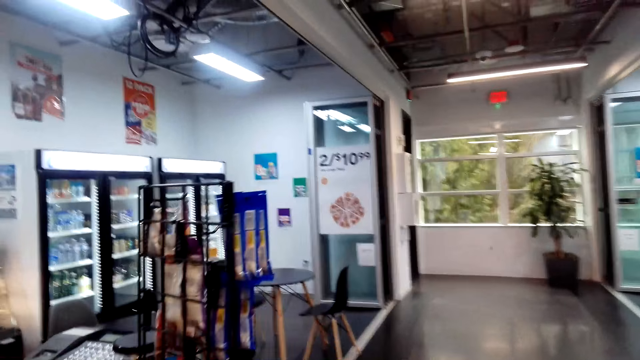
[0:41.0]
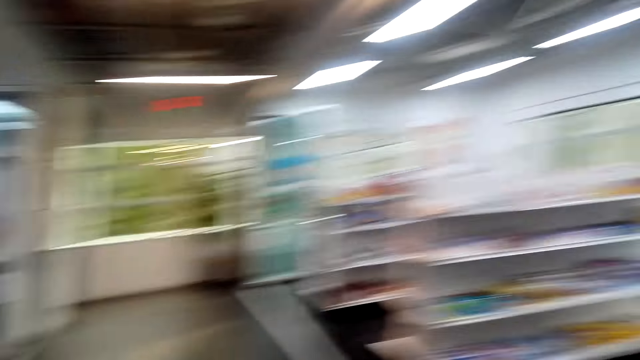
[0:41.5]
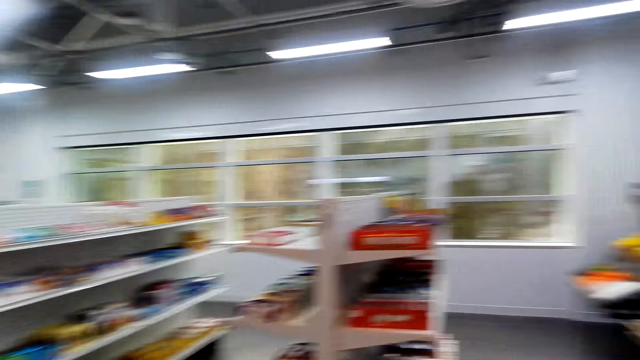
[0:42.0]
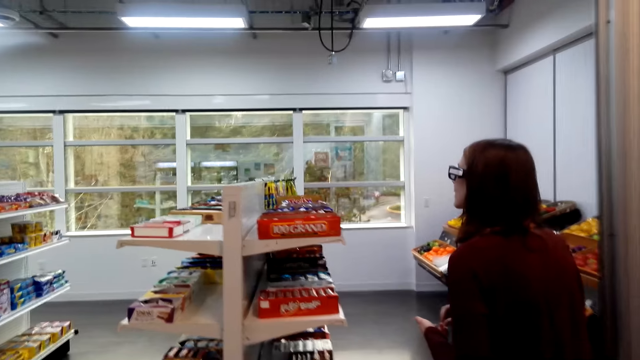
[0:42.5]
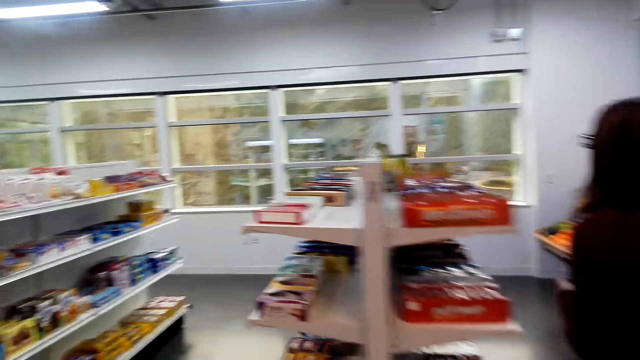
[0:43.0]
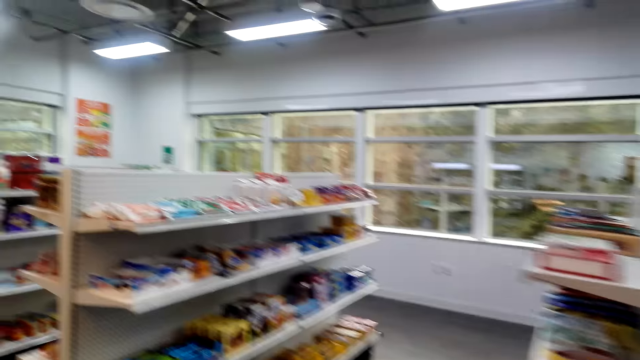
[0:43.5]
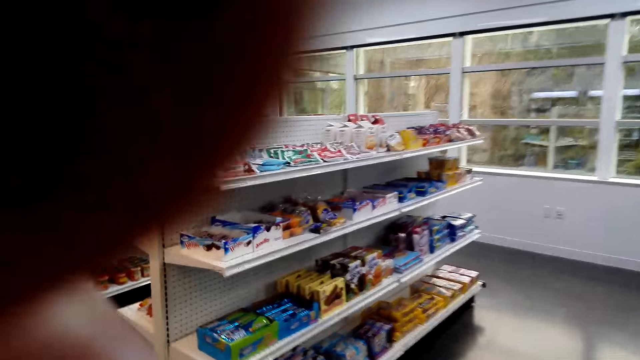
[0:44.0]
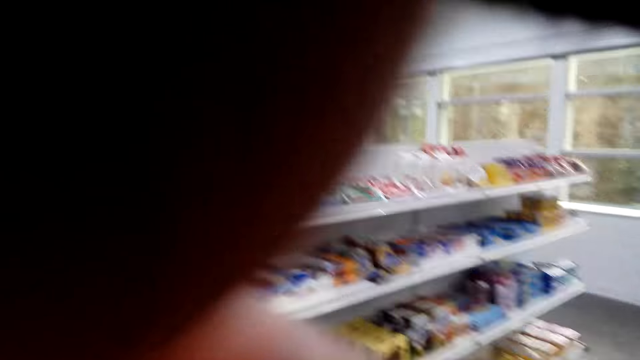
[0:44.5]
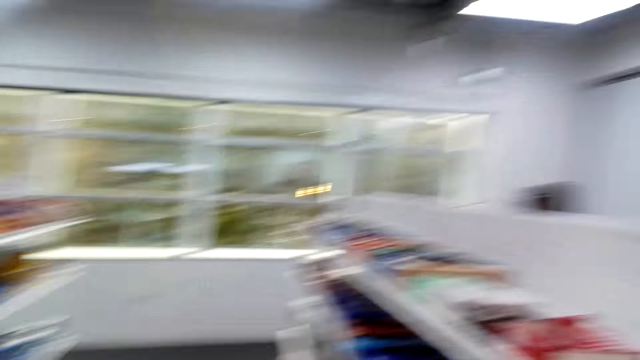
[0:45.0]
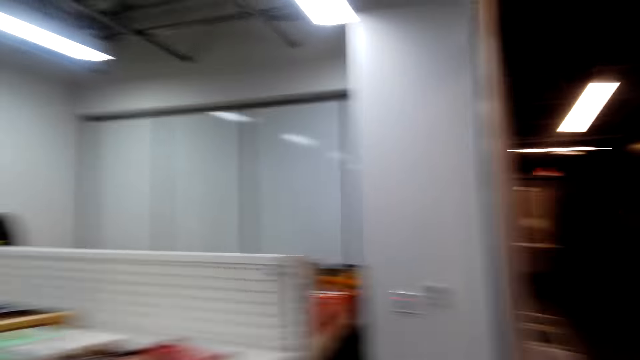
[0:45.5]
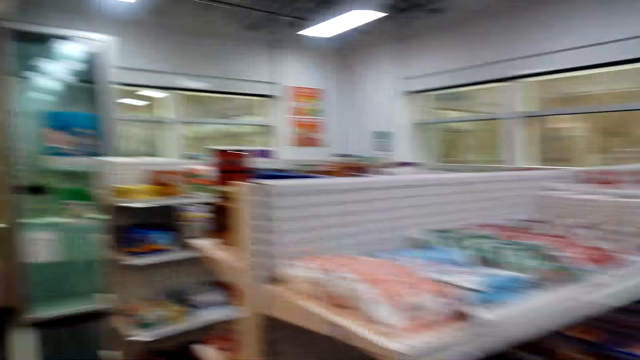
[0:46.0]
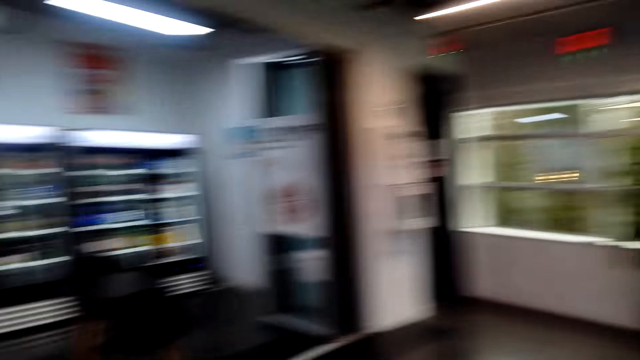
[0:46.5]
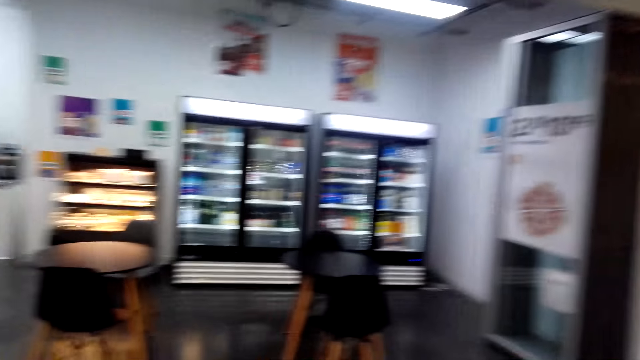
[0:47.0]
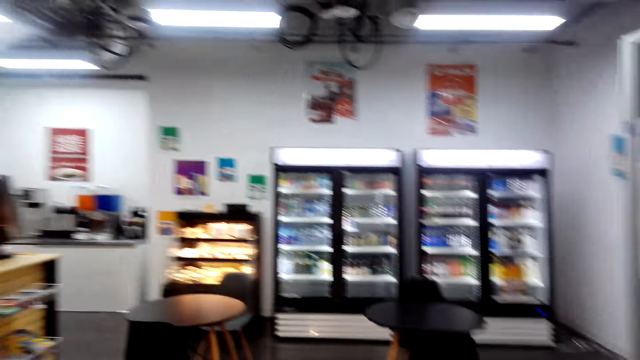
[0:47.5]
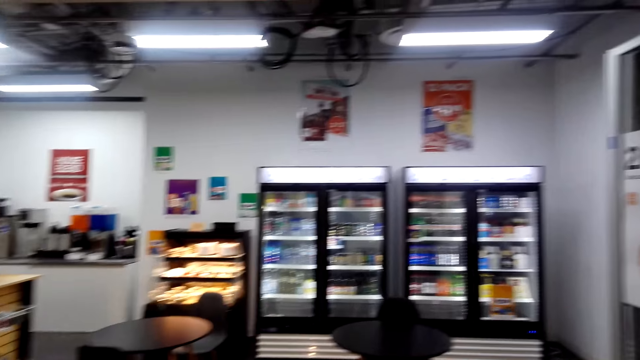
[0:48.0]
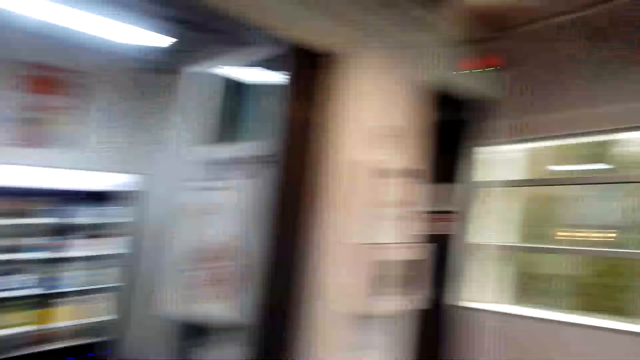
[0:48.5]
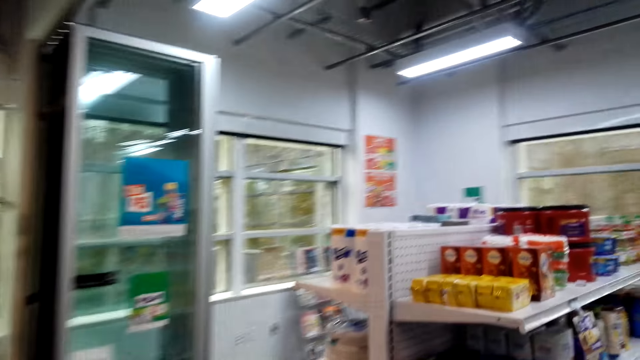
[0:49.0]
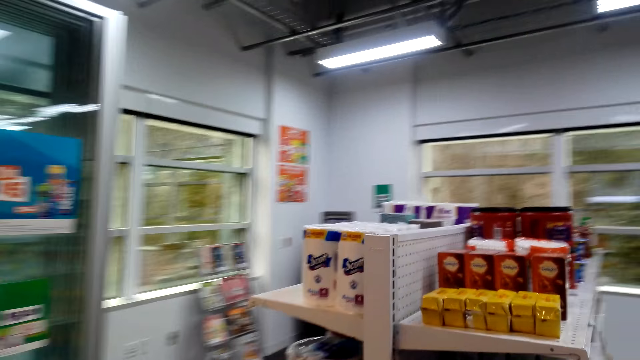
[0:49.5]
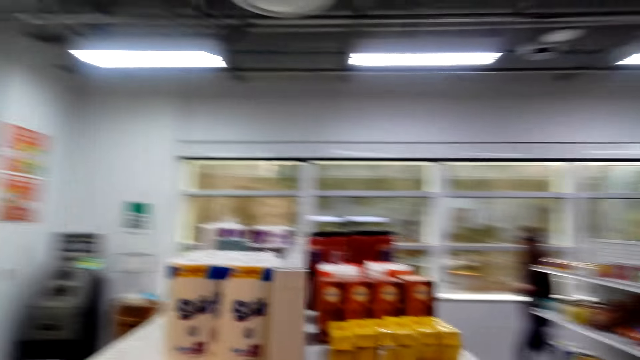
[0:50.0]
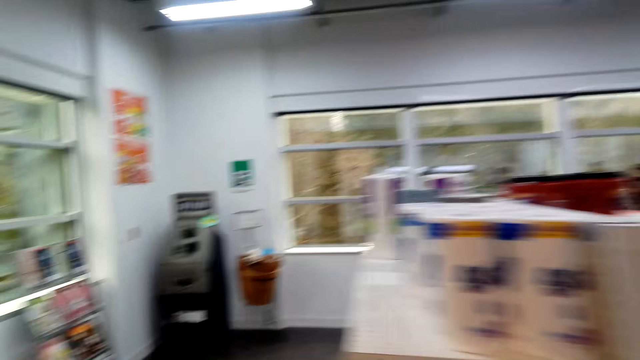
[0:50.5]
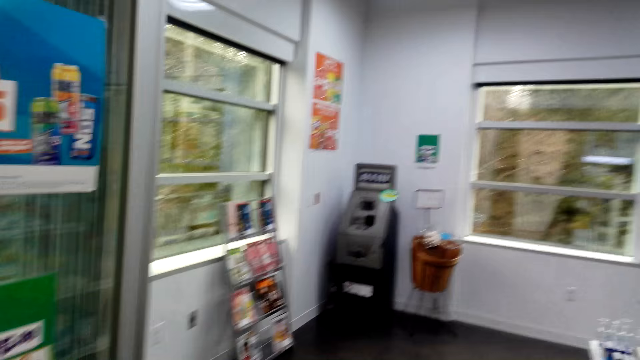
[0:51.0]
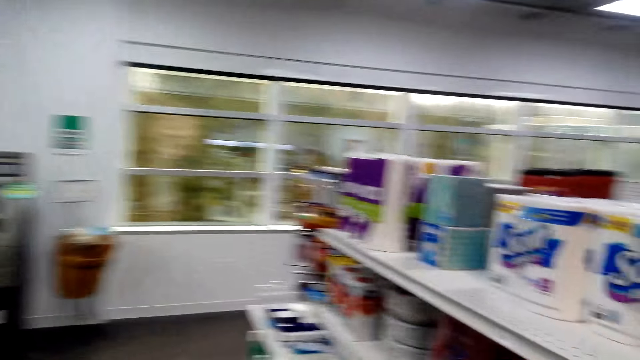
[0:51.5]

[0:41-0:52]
A woman walks around in the convenience store. The camera wearer walks around in the convenience store.

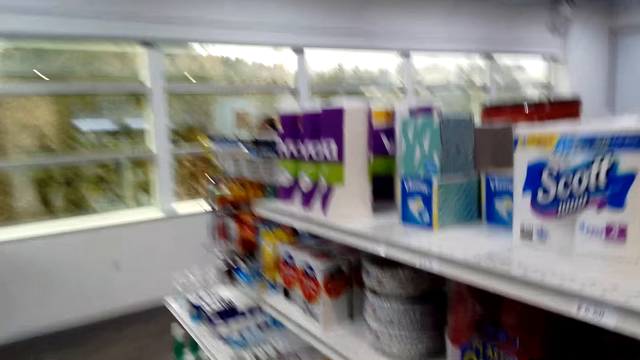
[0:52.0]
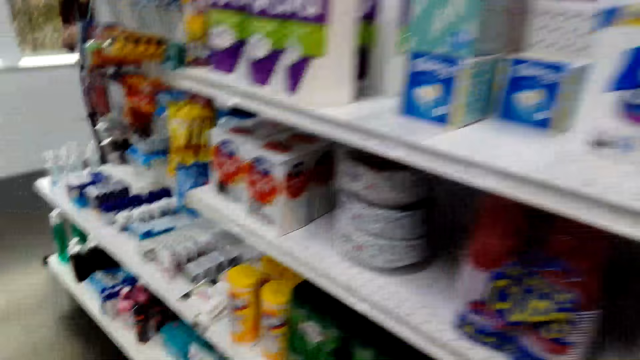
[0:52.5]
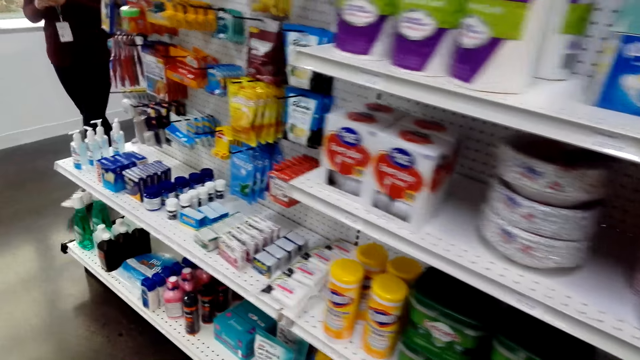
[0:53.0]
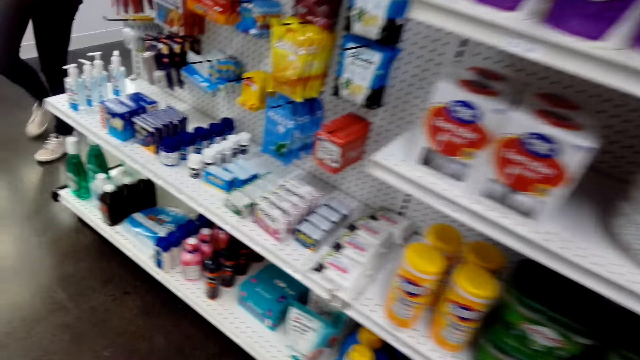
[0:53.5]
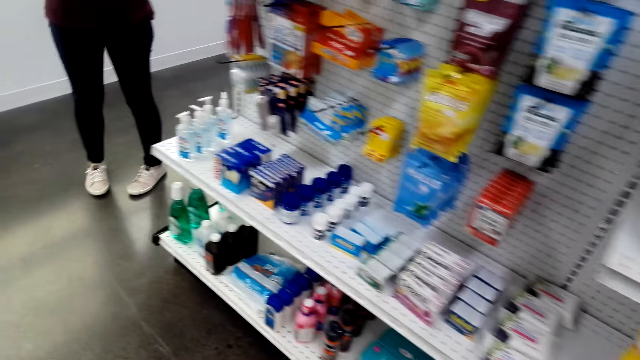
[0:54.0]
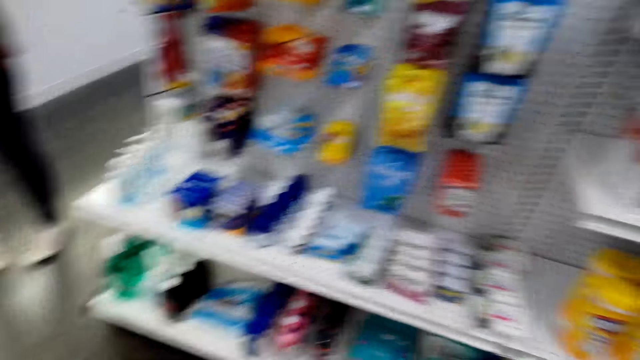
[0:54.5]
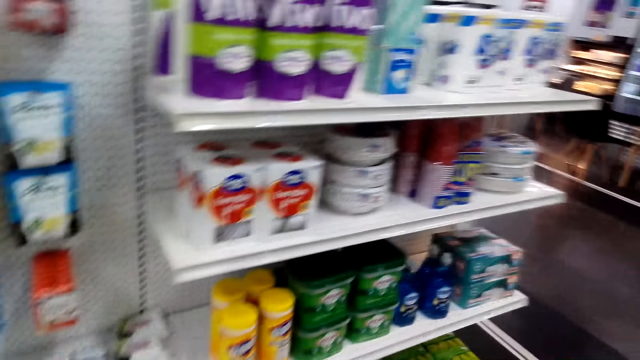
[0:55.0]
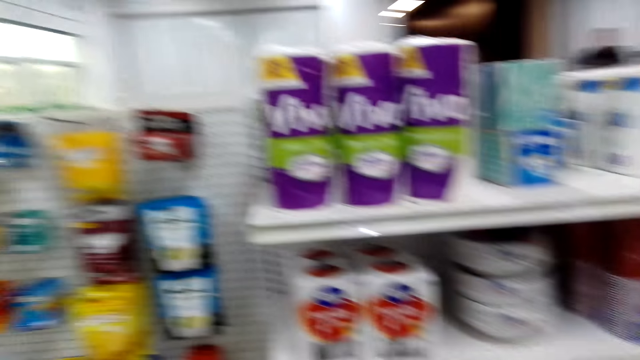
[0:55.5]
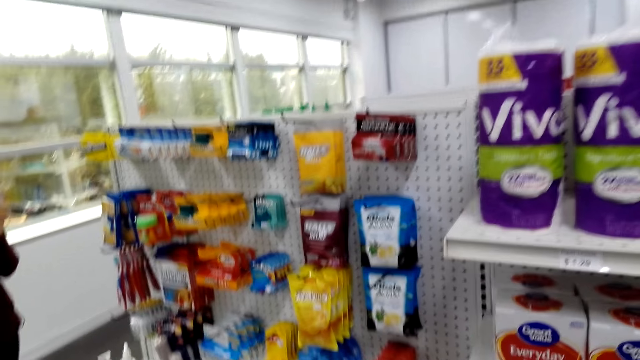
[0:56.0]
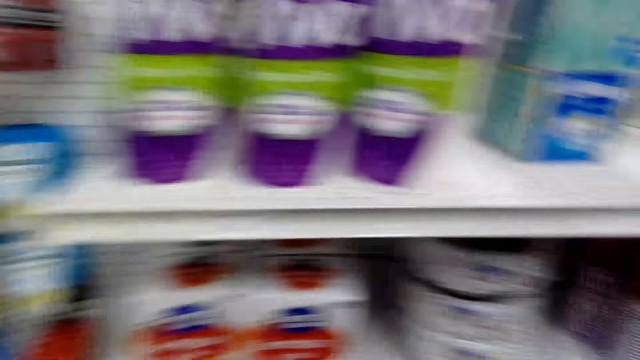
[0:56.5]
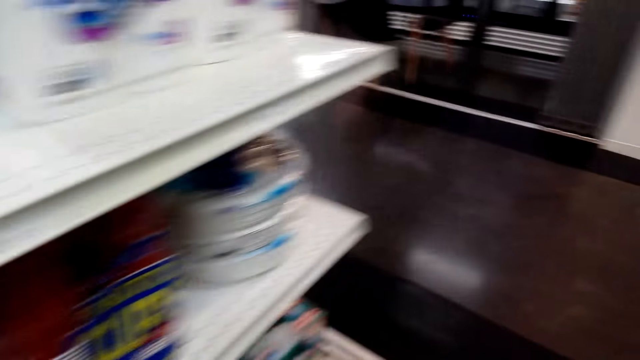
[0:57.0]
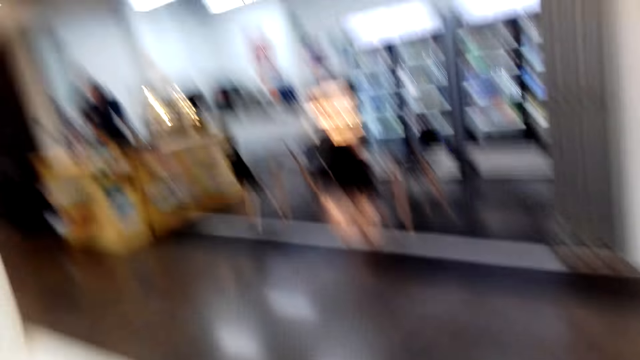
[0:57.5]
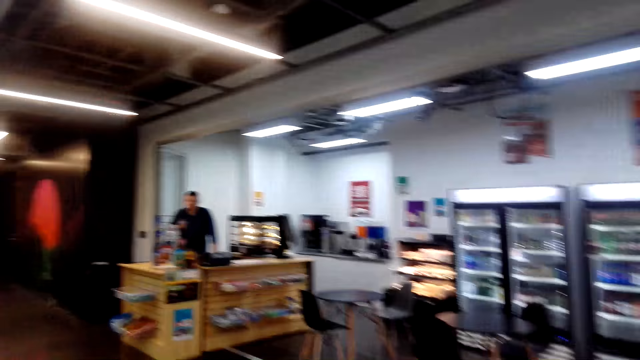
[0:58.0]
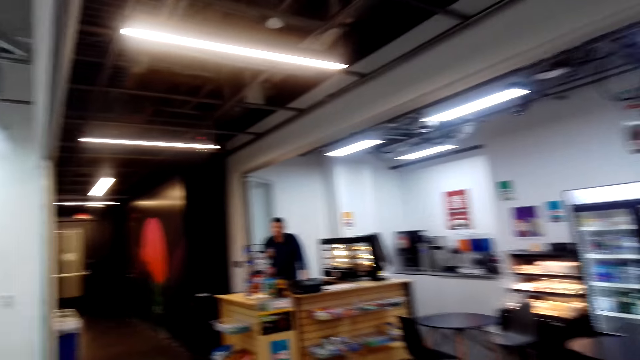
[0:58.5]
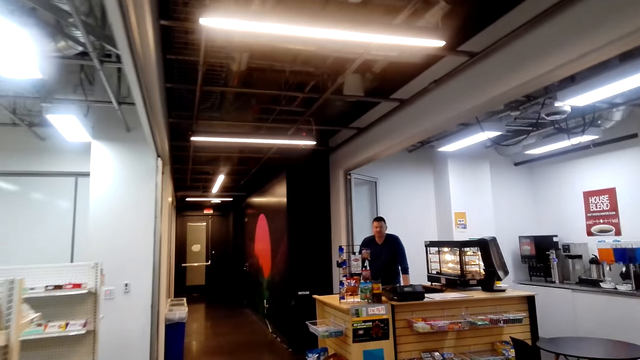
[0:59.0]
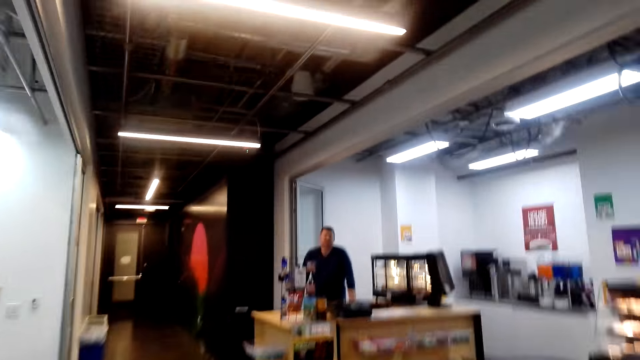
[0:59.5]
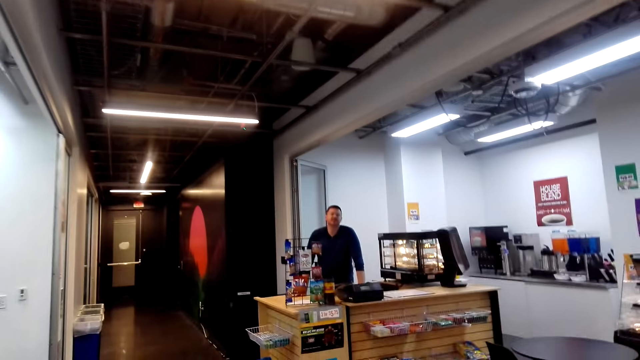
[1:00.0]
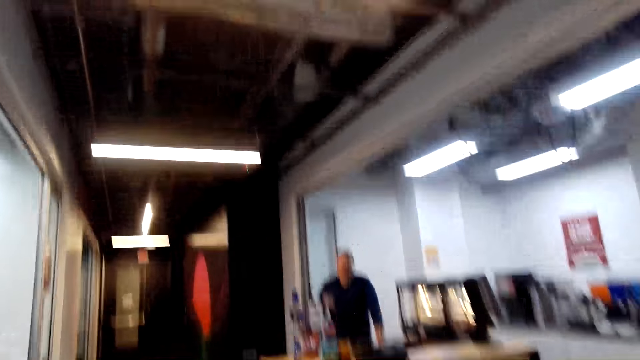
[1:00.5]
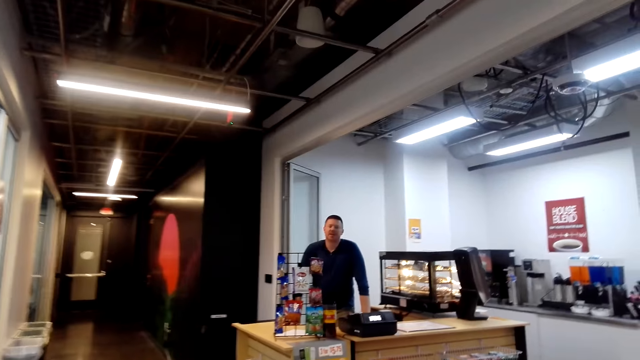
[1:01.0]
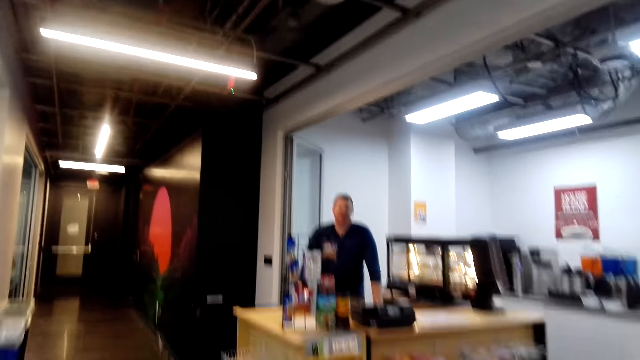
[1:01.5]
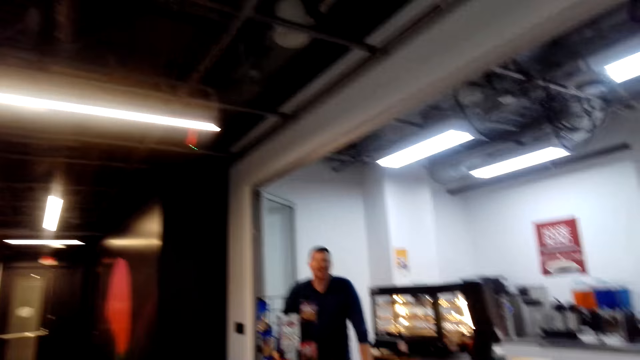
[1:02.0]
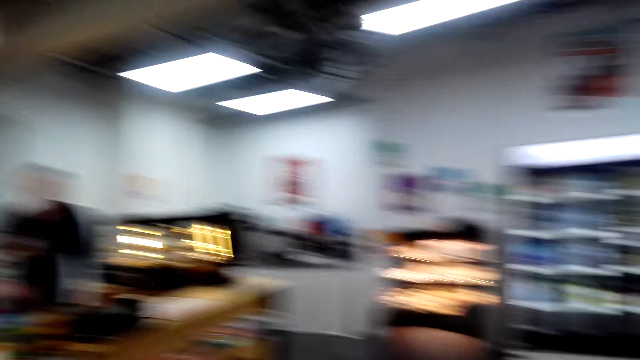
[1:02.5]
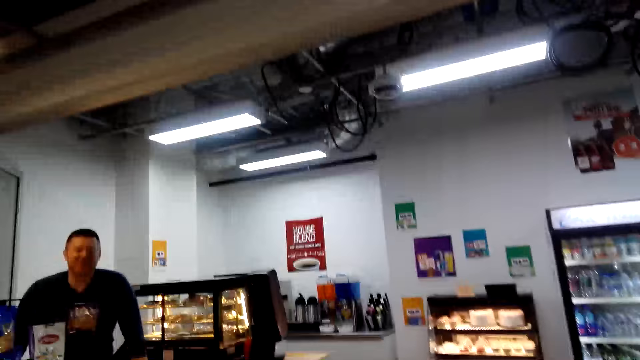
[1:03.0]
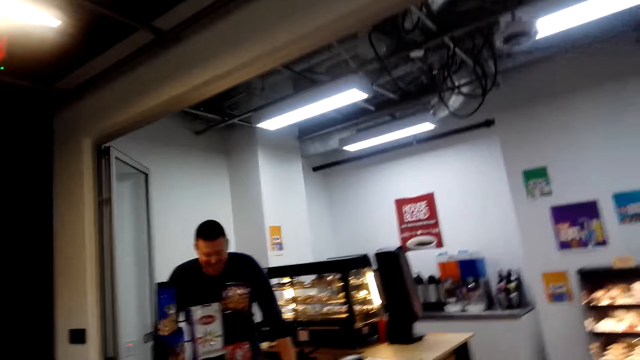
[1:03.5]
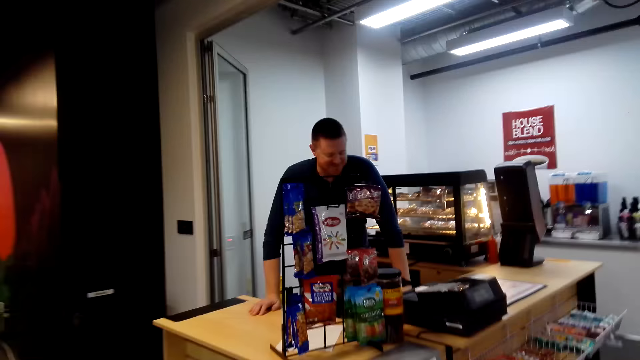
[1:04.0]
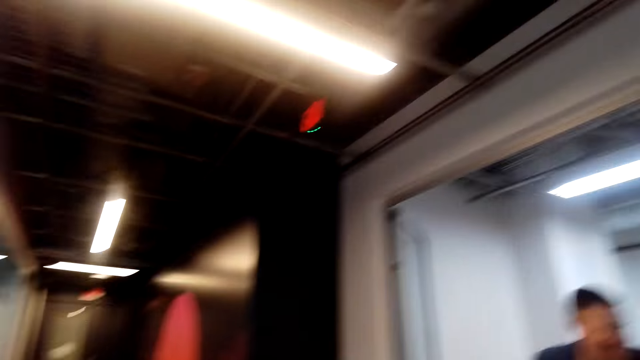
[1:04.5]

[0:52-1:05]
The camera wearer walks around the store. They speak to a man. They interact with the cashier. The man speaks to the camera wearer.
